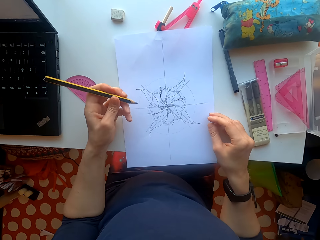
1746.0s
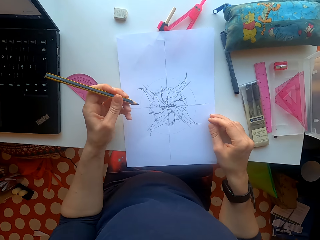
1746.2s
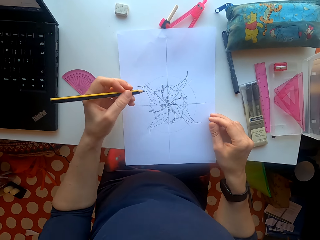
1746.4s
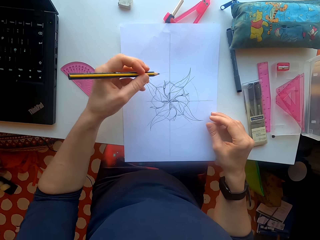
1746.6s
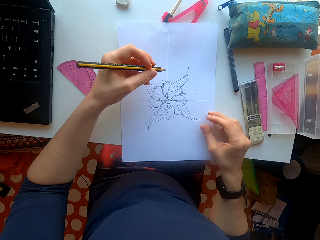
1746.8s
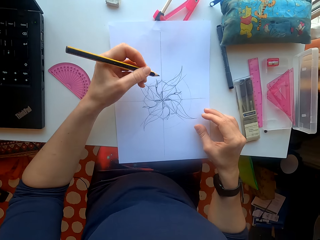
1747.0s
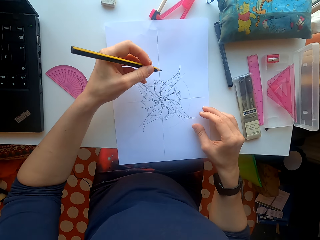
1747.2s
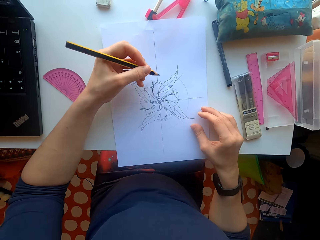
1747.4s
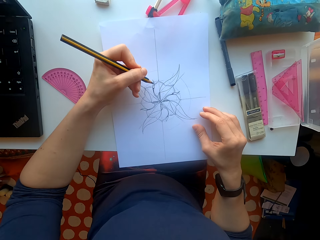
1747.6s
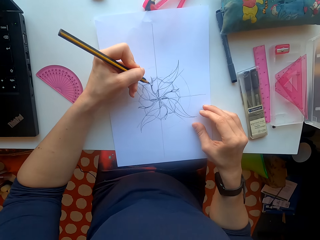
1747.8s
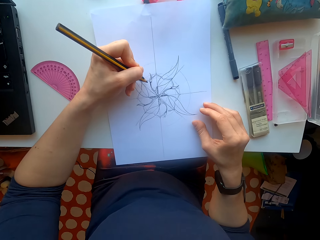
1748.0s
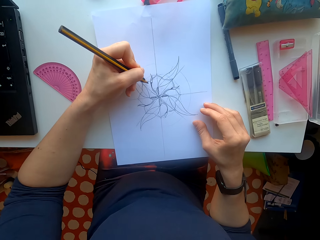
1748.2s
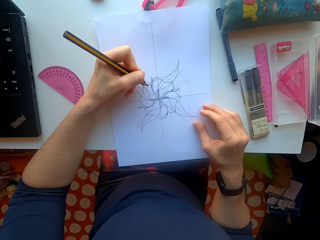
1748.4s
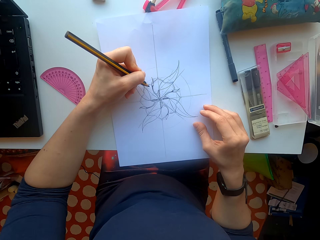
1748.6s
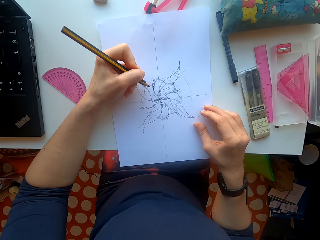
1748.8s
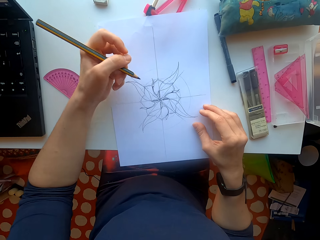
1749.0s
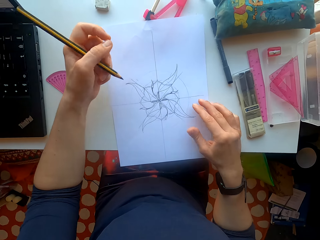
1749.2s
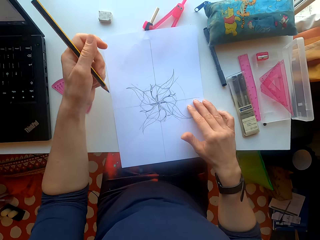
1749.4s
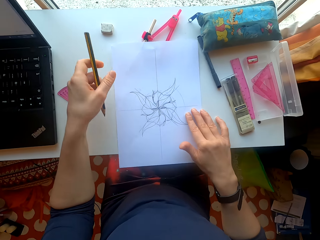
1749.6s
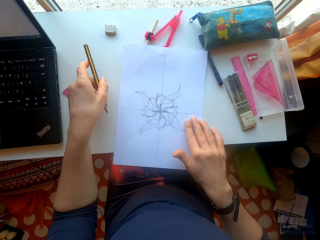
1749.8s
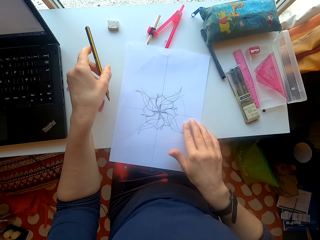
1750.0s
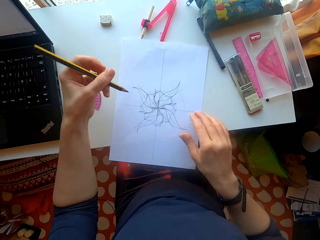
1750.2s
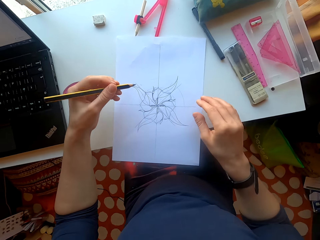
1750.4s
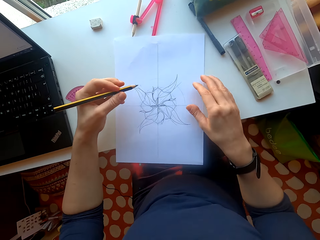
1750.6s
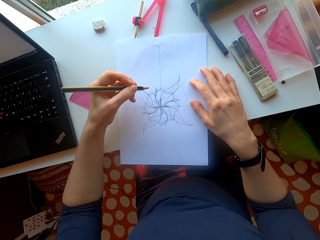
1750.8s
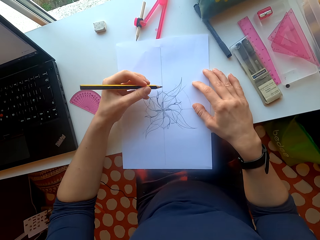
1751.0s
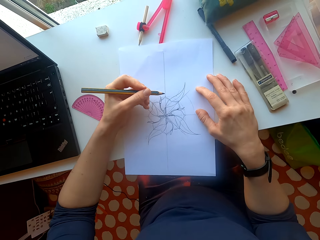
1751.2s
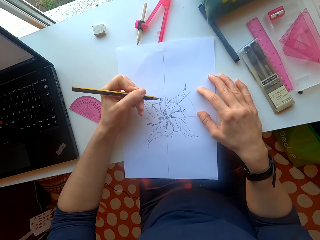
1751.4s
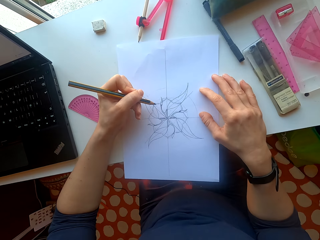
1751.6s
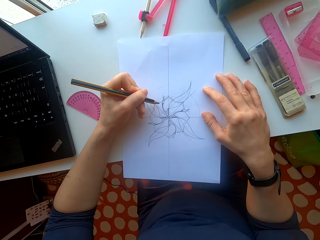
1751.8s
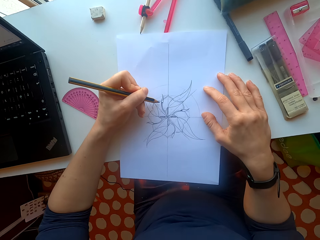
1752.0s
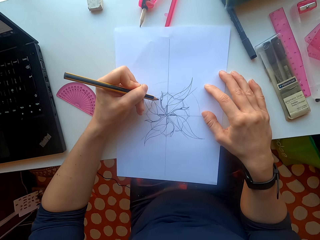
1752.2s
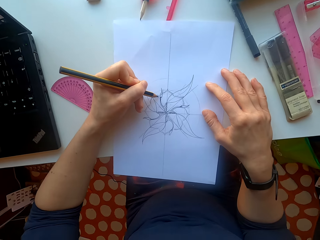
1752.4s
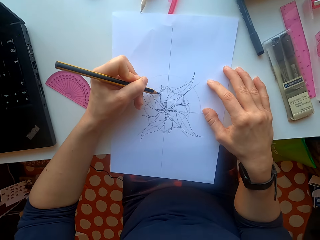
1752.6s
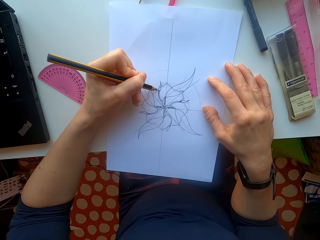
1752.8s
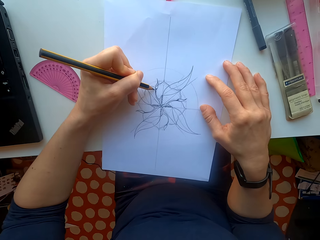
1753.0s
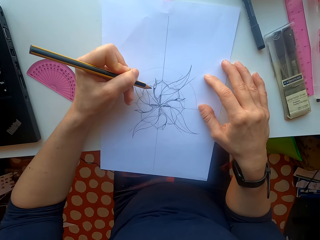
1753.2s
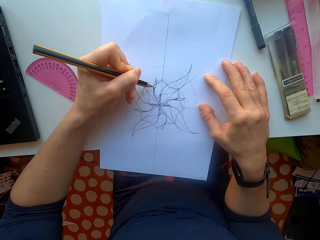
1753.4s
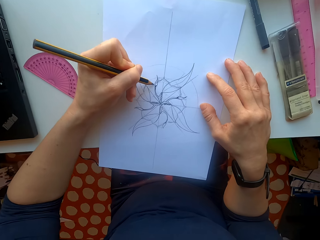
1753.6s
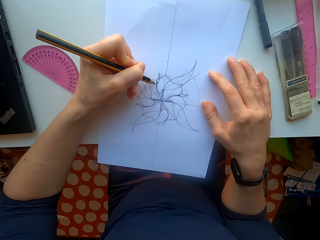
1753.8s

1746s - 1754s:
The camera wearer draws on the sheet of paper.

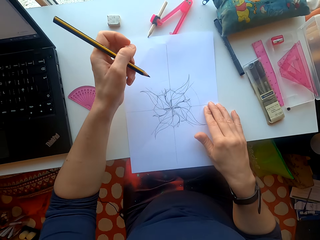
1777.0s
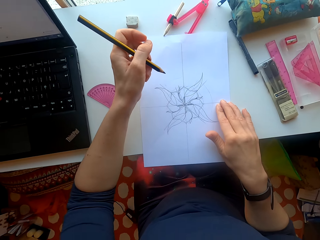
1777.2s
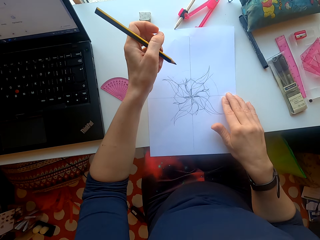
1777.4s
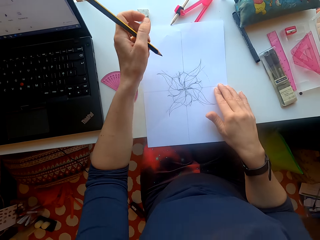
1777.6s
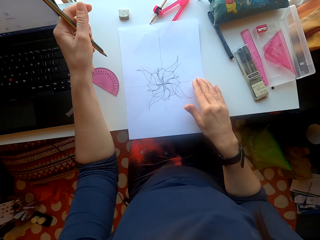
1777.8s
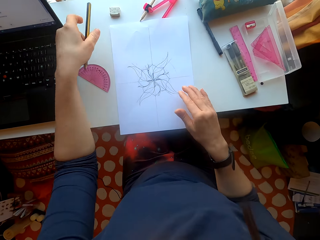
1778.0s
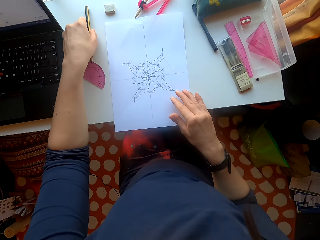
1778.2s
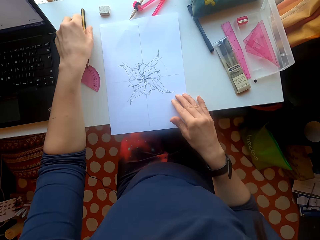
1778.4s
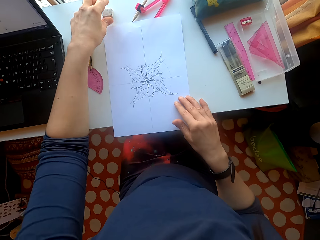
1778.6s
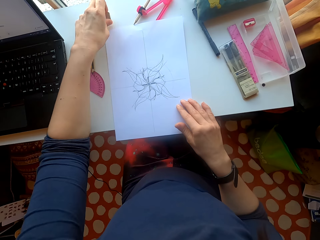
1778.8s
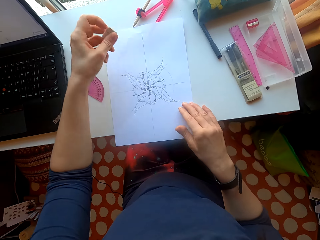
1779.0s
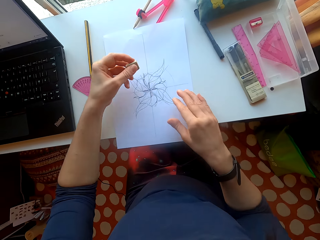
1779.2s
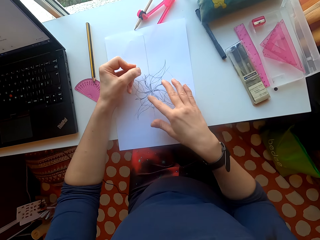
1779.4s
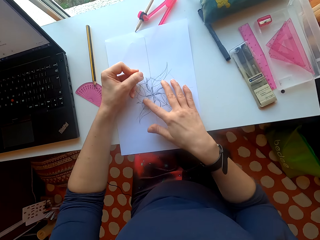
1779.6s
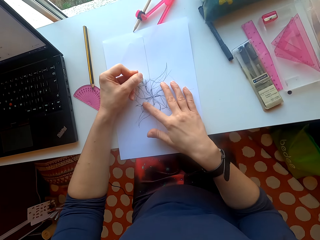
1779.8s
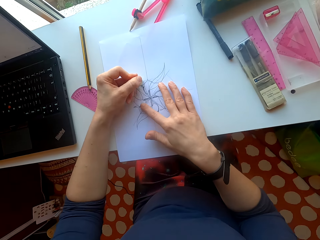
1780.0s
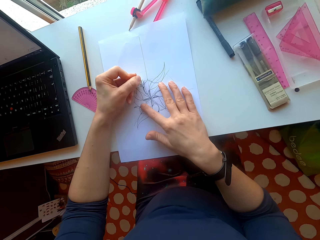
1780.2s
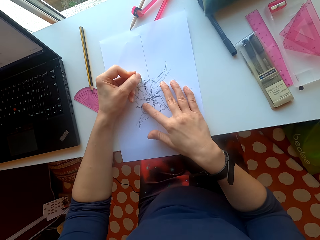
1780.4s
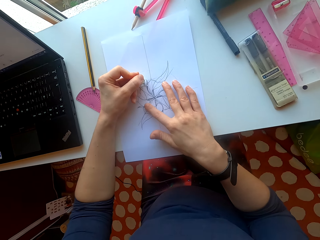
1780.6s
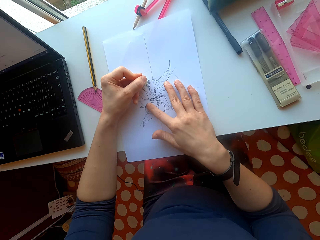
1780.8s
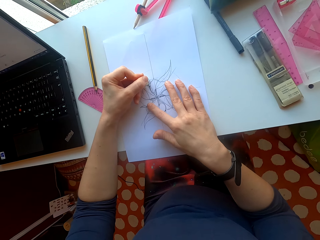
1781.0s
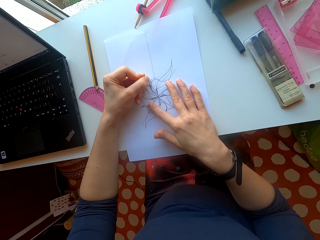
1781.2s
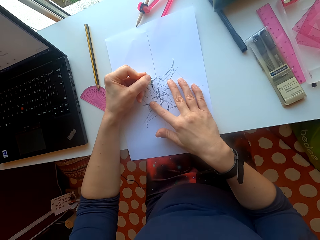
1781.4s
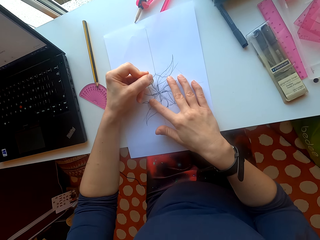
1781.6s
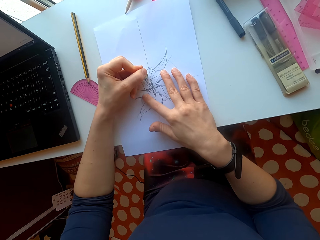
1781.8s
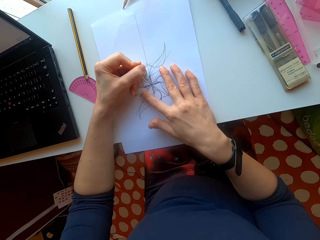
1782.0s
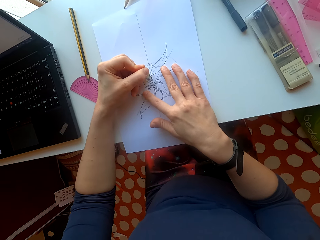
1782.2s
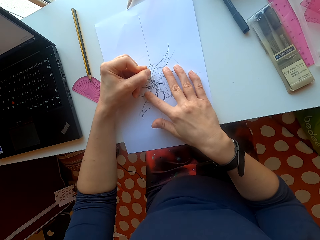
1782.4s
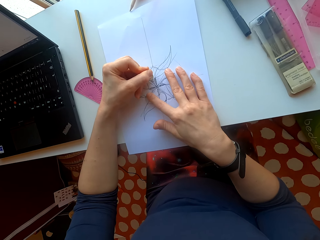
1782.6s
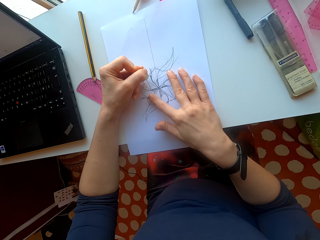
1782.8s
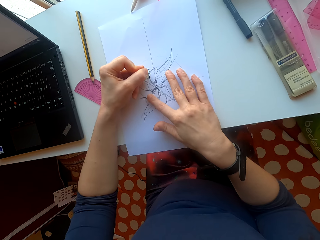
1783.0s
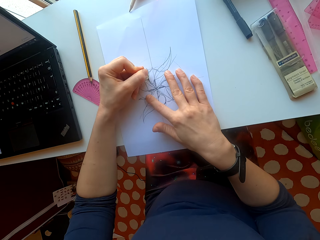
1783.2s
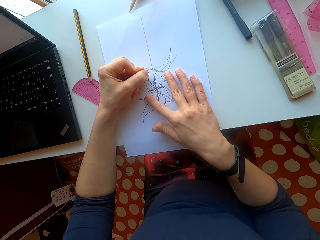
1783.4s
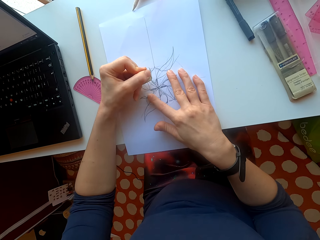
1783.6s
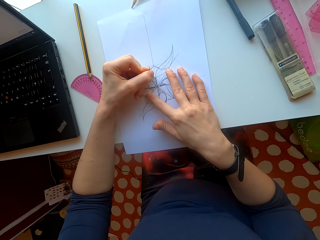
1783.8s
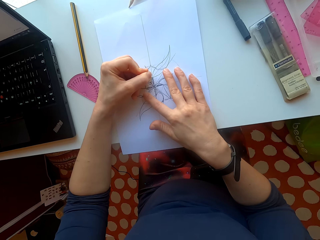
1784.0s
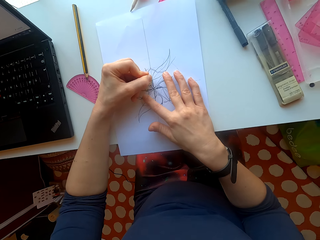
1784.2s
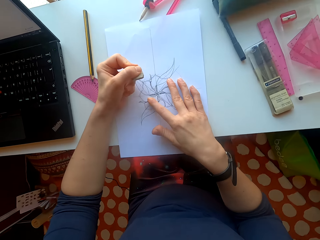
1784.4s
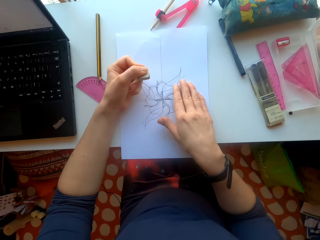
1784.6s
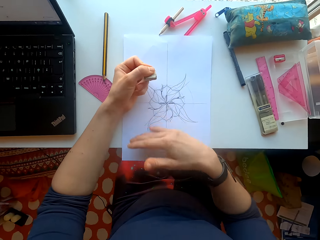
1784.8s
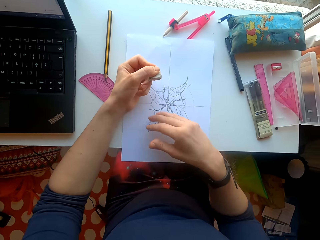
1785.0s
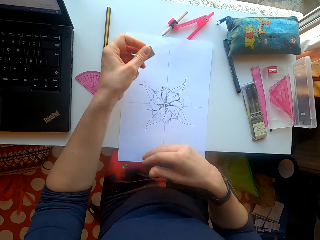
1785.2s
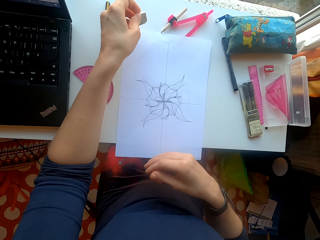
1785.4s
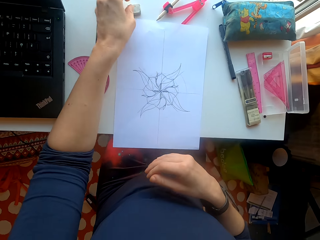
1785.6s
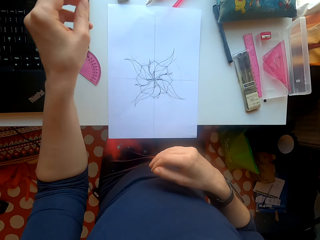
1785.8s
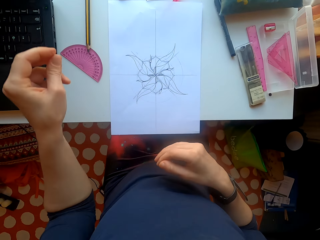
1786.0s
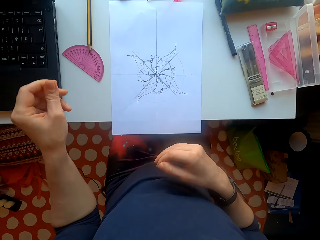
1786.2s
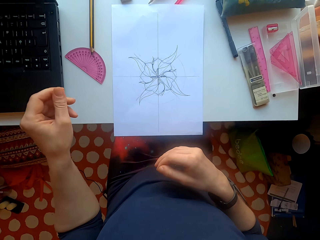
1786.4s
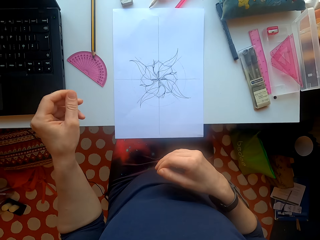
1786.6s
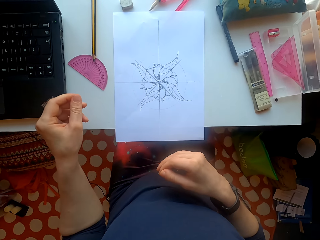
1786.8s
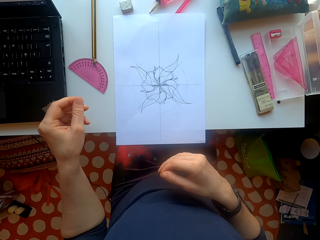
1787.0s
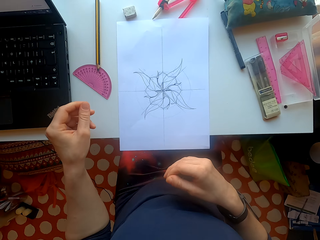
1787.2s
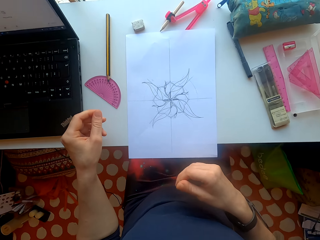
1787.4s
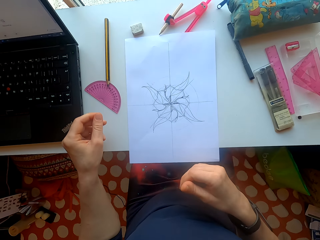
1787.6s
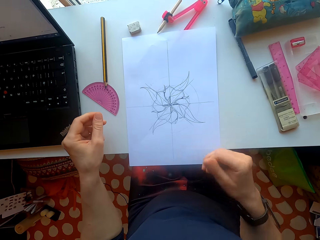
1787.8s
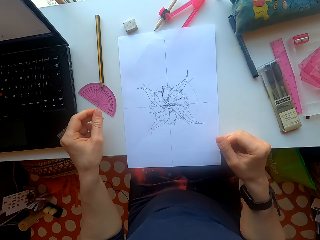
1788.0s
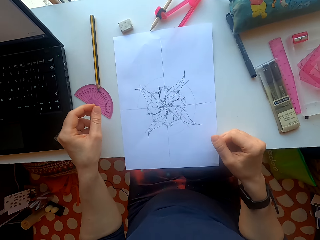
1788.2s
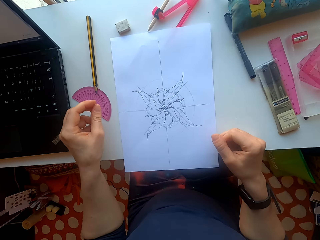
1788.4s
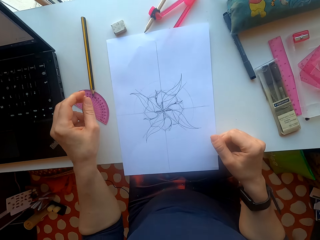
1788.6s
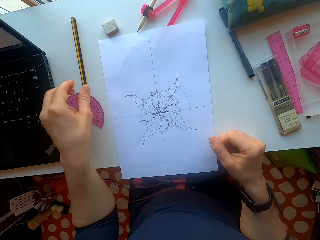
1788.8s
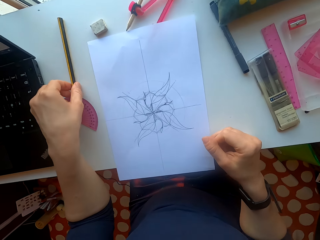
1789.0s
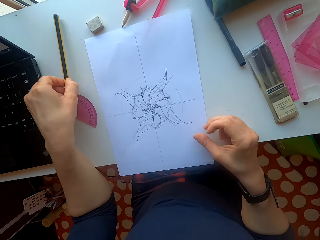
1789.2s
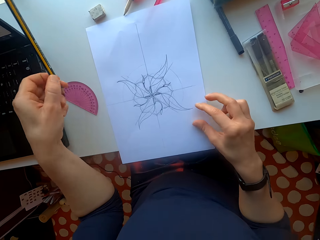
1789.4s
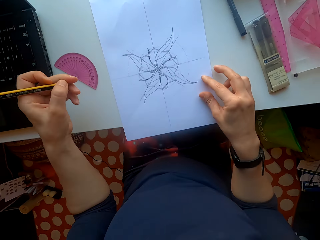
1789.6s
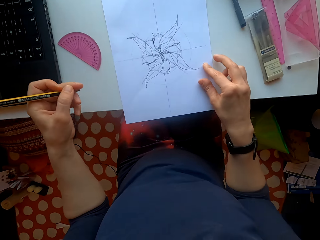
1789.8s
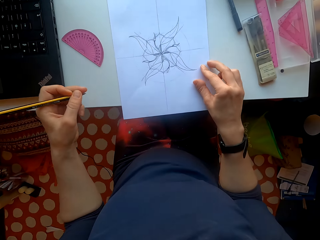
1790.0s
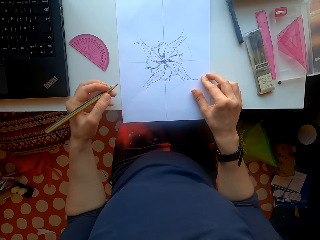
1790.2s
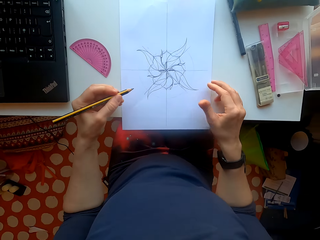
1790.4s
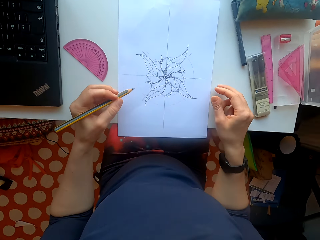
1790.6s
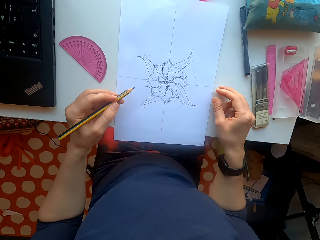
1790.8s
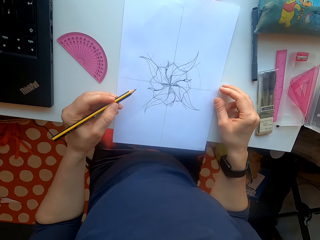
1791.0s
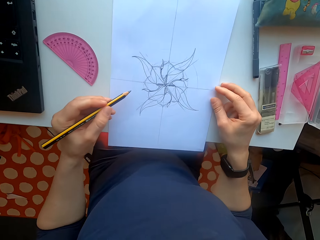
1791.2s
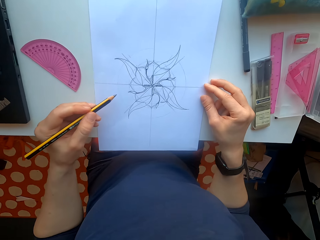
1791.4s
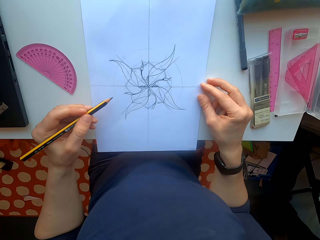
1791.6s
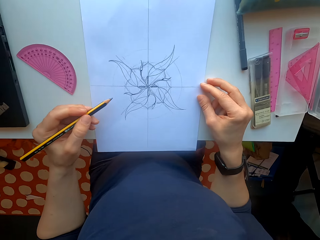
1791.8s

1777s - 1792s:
The camera wearer puts a pencil on the table. They pick up an eraser. They rub the drawing on the sheet of paper. They erase some part of the flower. They rub the sheet of paper with hands. They put the eraser on the table. They pick up the pencil.
